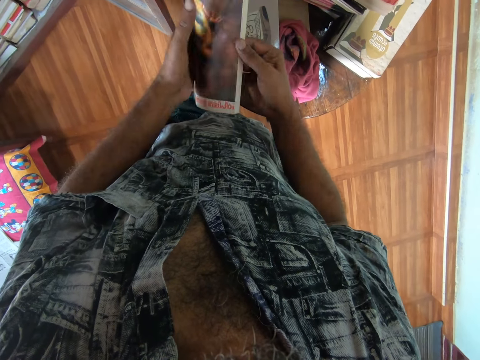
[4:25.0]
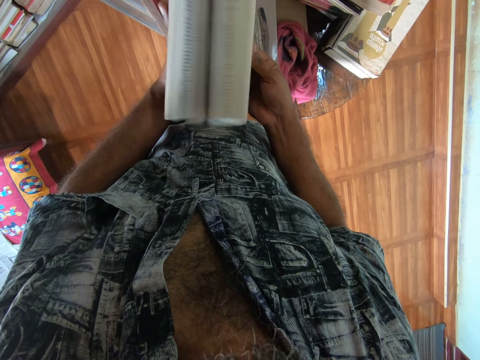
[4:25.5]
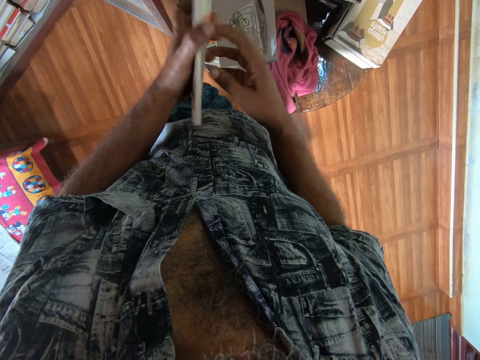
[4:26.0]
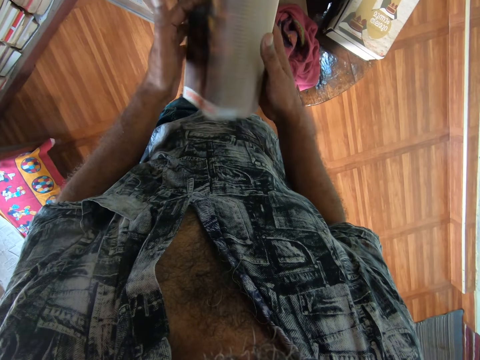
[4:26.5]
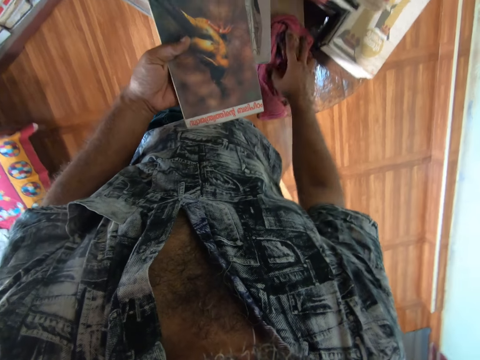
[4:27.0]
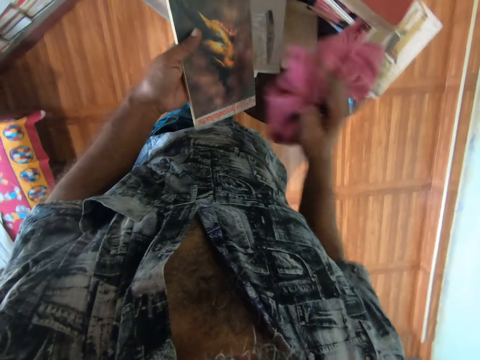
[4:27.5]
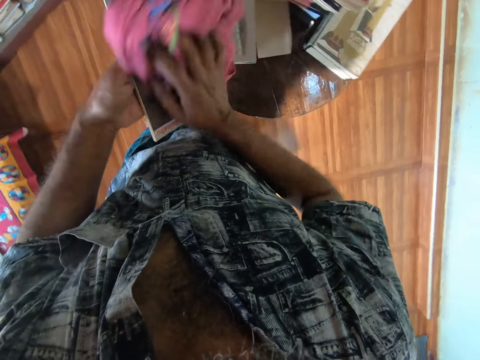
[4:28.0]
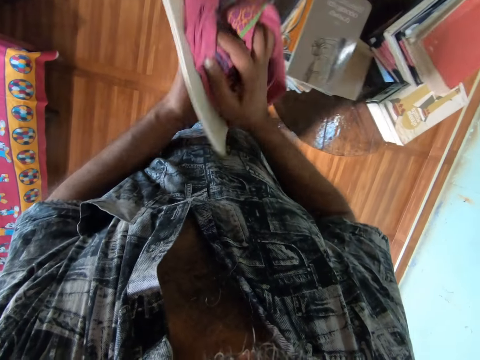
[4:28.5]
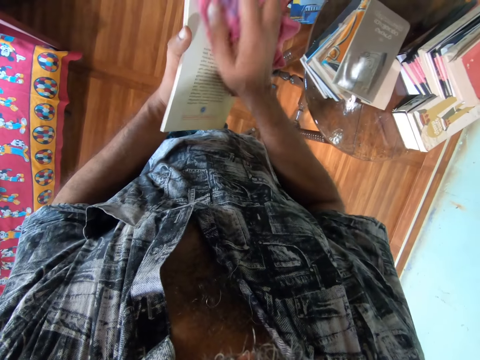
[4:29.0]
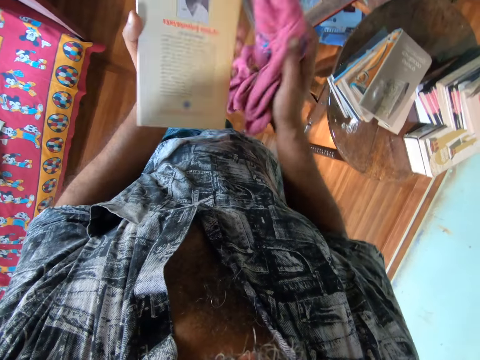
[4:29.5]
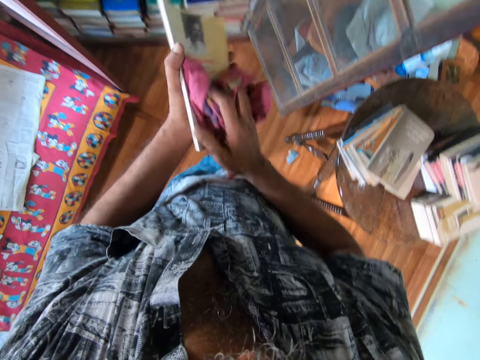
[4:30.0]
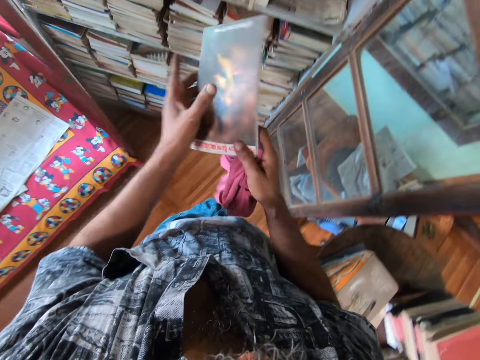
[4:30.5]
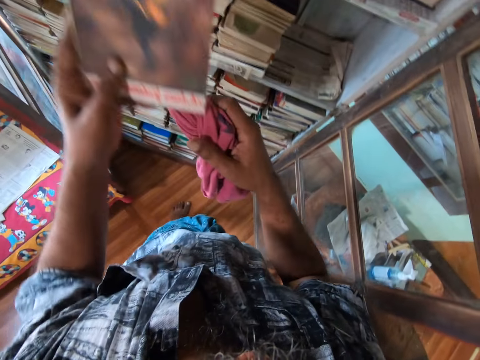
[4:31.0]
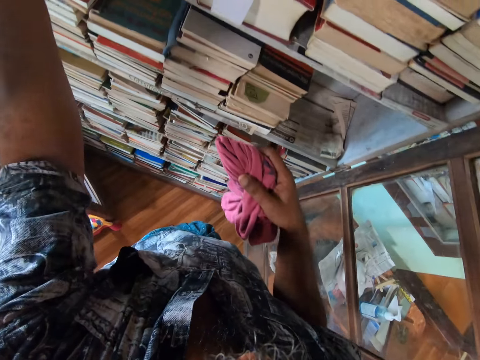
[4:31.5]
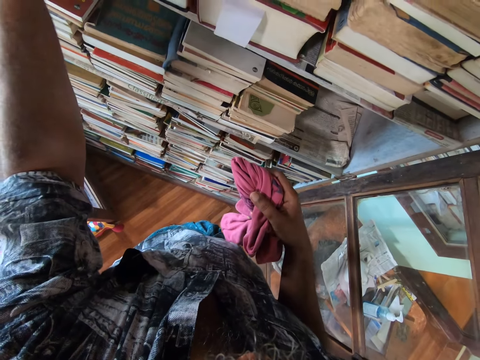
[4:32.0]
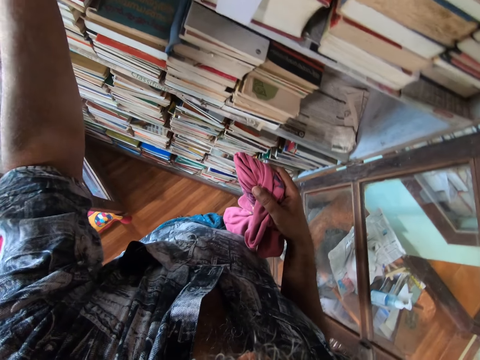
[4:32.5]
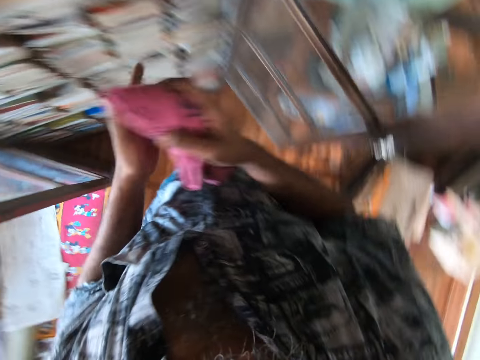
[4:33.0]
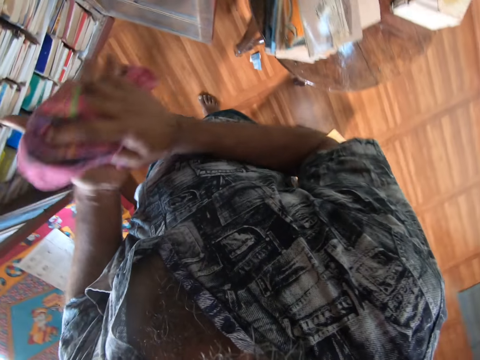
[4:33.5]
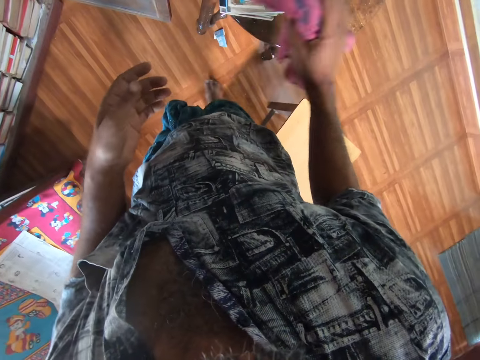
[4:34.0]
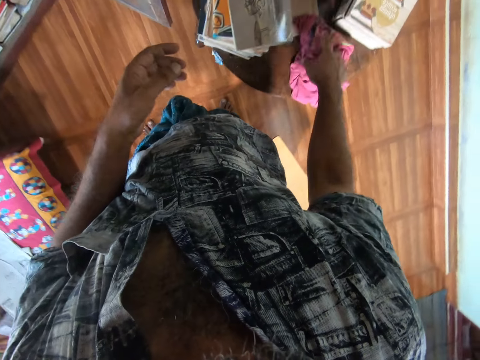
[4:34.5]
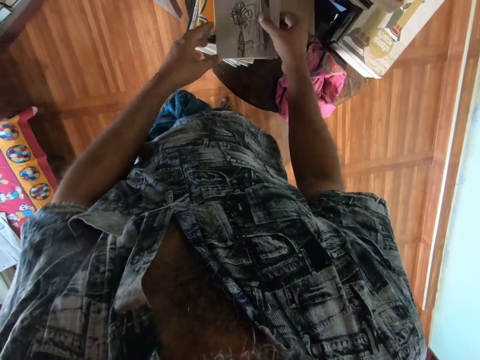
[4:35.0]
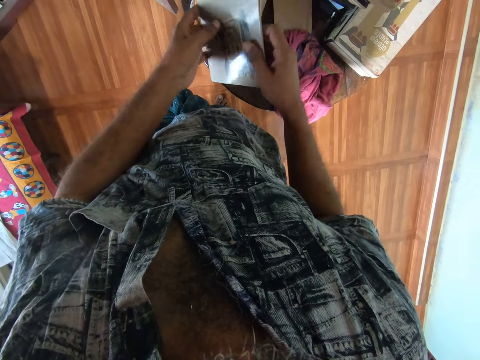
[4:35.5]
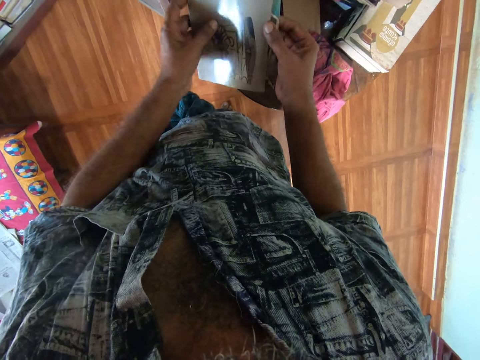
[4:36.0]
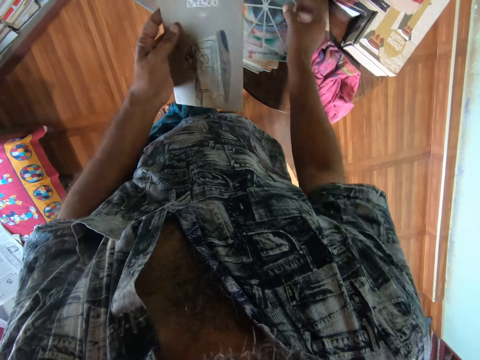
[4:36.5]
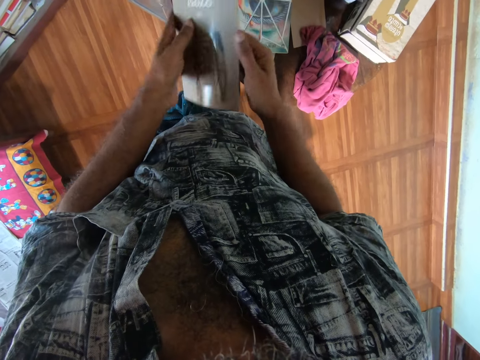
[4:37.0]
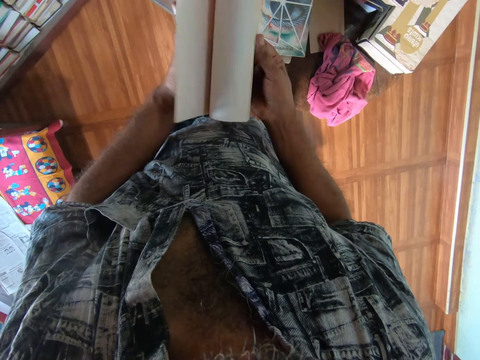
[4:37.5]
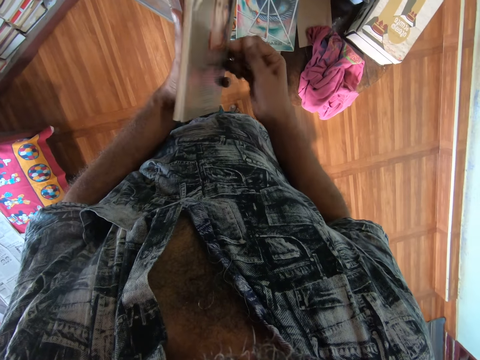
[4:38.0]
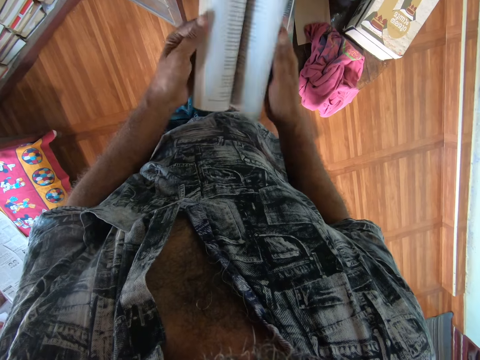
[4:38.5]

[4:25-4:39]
The camera wearer flips the pages of the book. They pick the towel from the table. They wipe the book with the towel. They place the book on the cupboard shelf. They place the towel on the table. They pick the book from the table. They separate the books. They place the book on other books. They drop the book on the table. They flip the pages of the book.

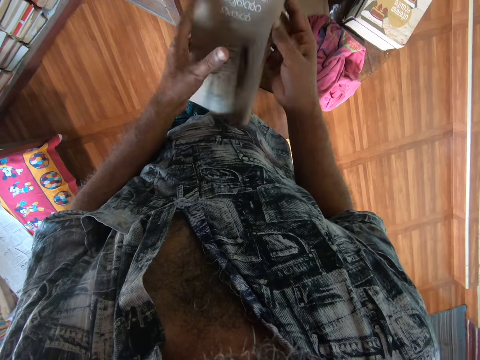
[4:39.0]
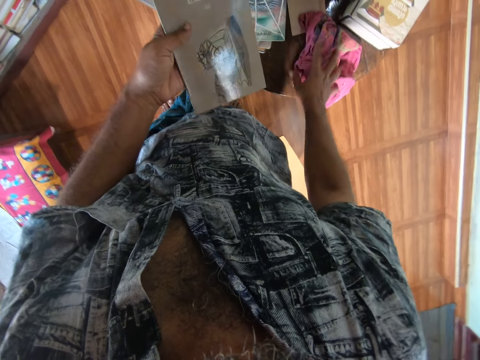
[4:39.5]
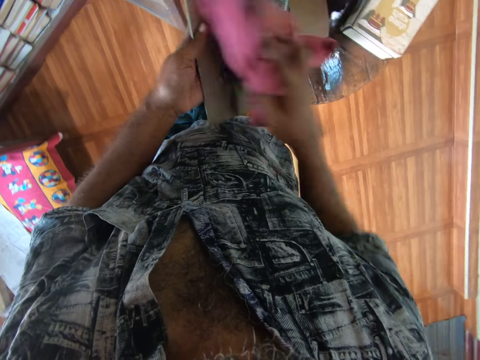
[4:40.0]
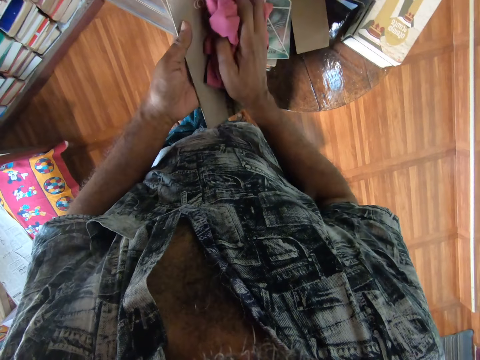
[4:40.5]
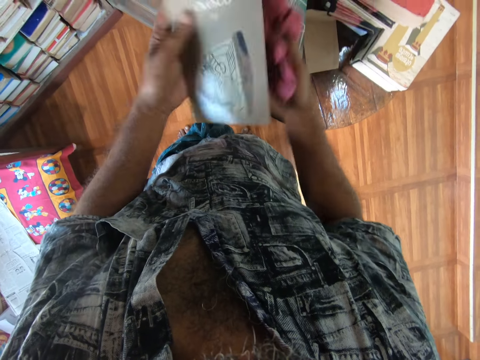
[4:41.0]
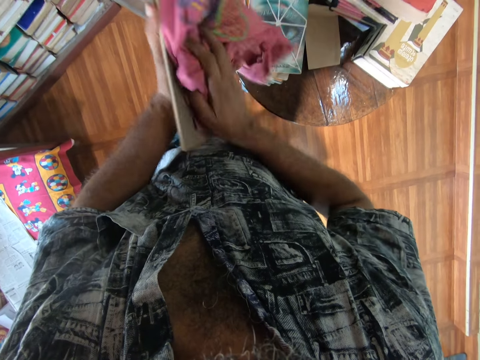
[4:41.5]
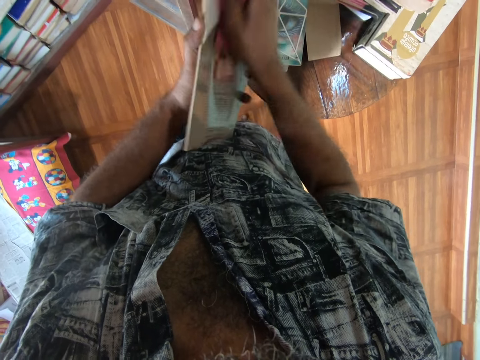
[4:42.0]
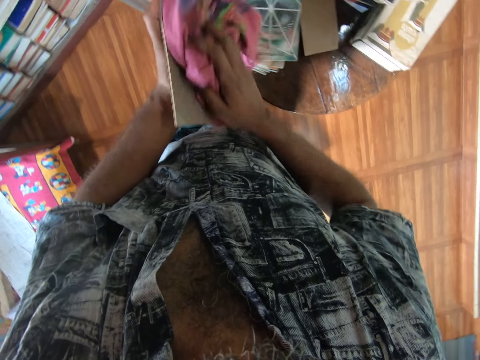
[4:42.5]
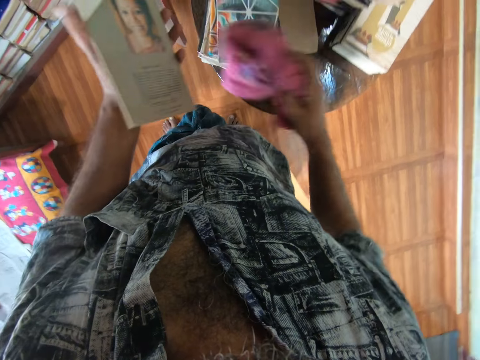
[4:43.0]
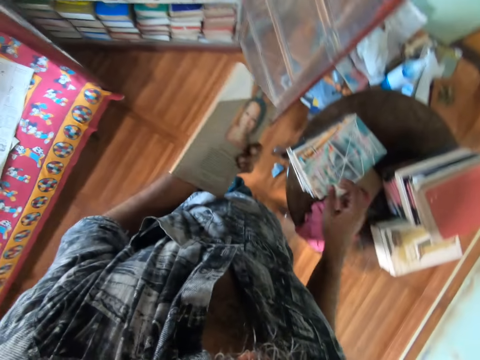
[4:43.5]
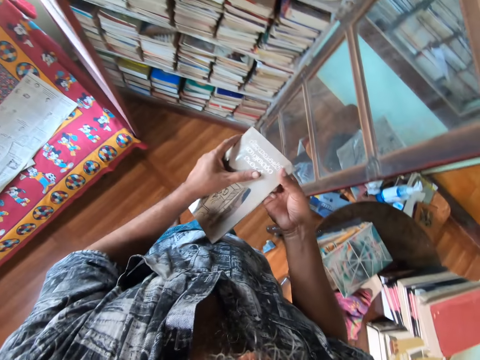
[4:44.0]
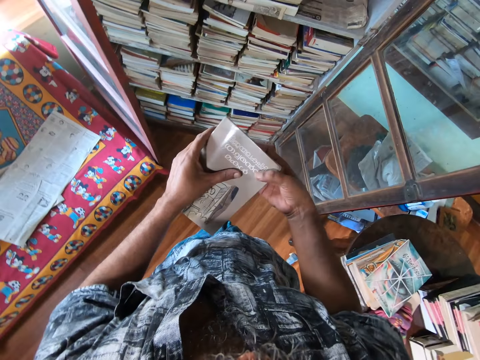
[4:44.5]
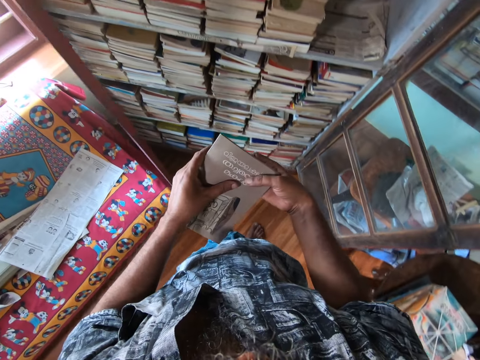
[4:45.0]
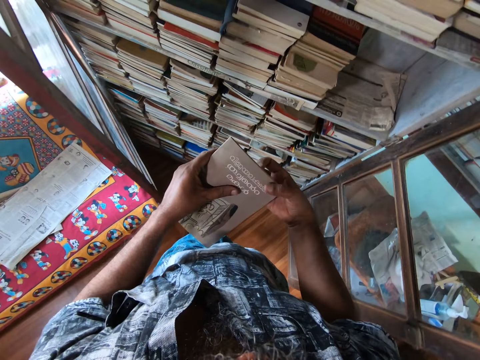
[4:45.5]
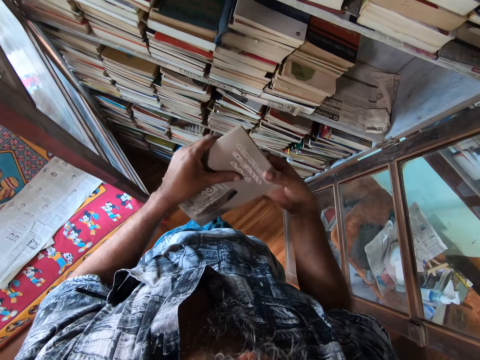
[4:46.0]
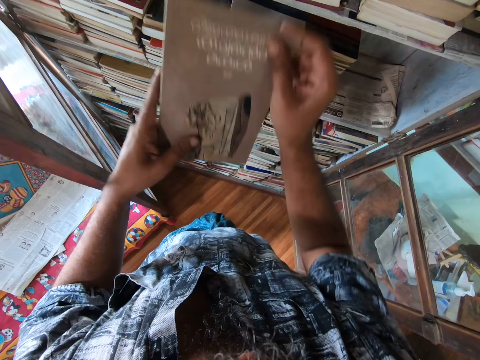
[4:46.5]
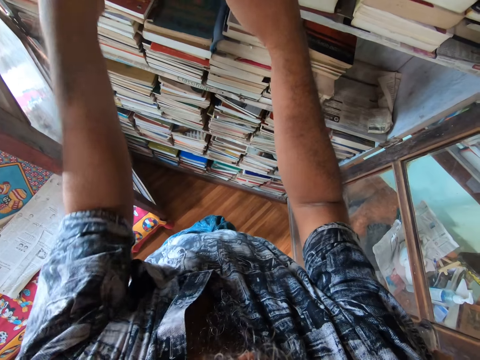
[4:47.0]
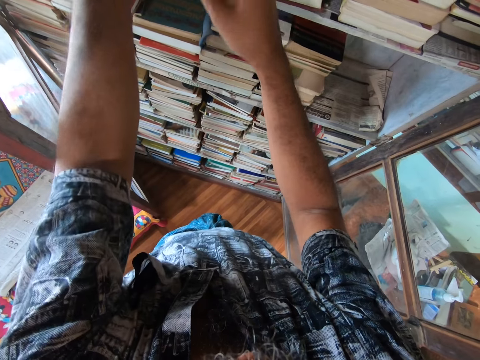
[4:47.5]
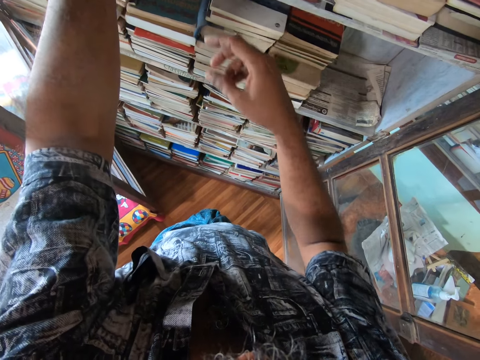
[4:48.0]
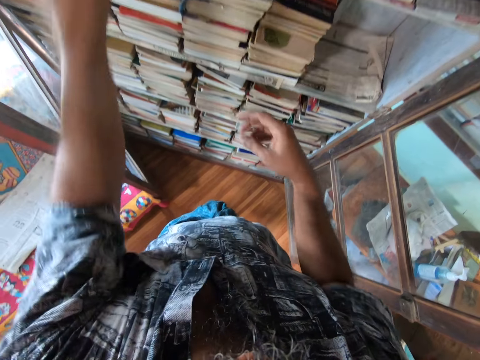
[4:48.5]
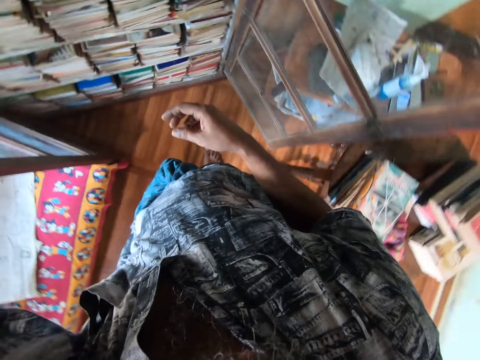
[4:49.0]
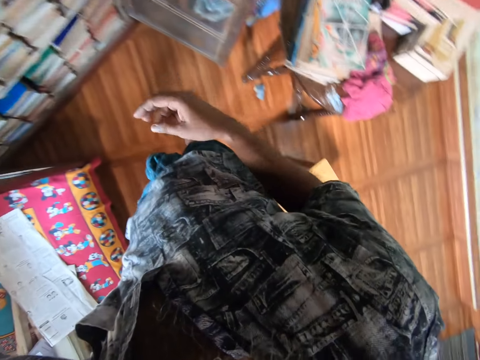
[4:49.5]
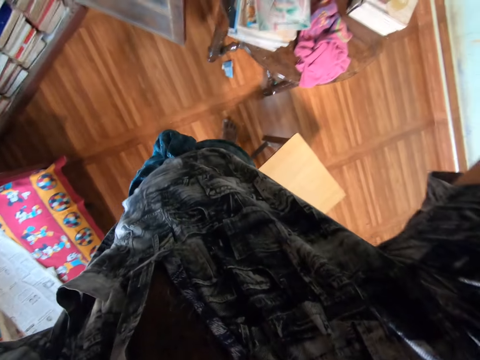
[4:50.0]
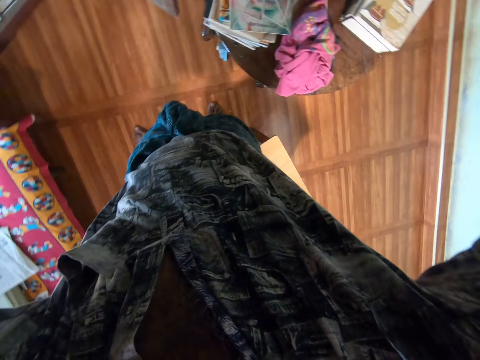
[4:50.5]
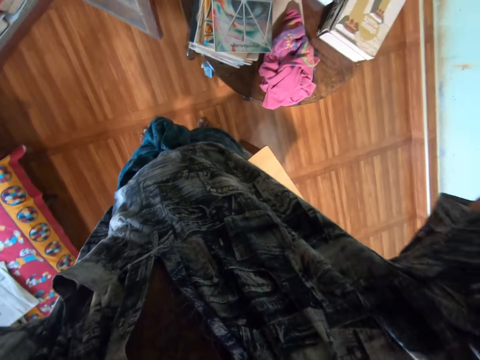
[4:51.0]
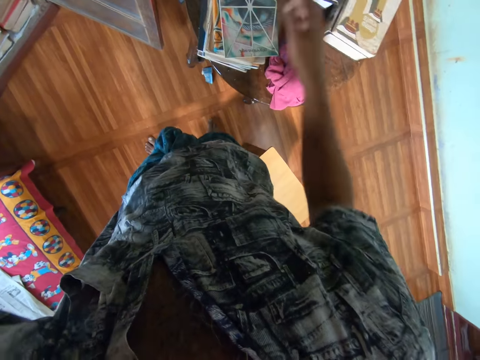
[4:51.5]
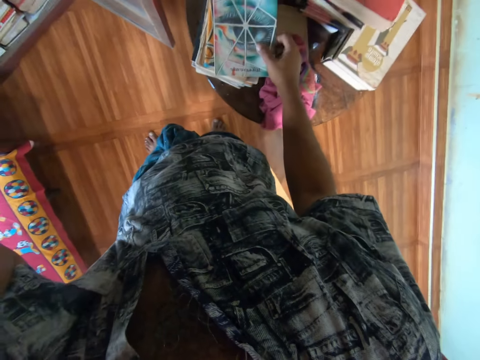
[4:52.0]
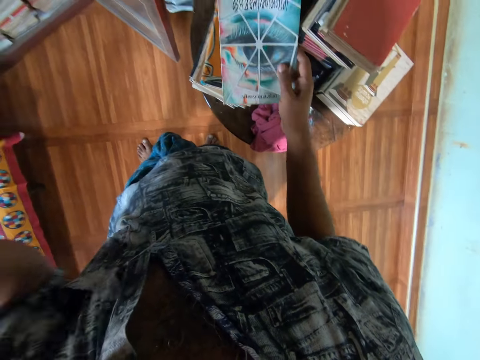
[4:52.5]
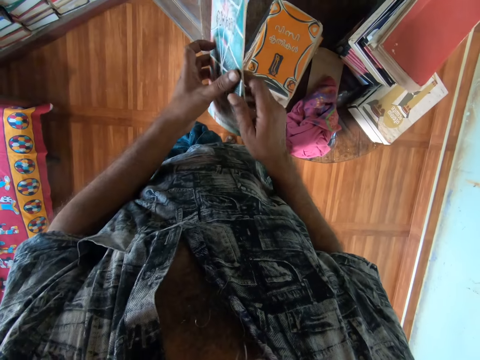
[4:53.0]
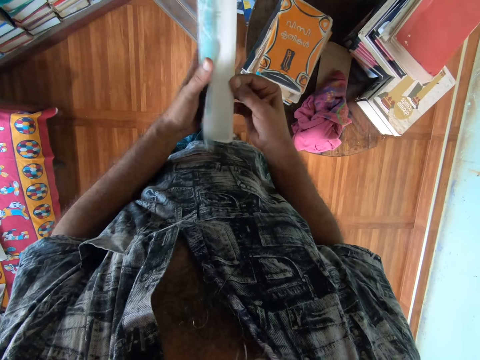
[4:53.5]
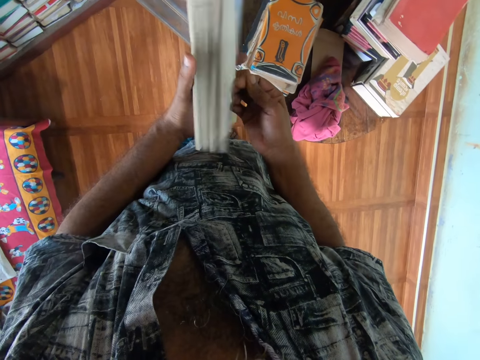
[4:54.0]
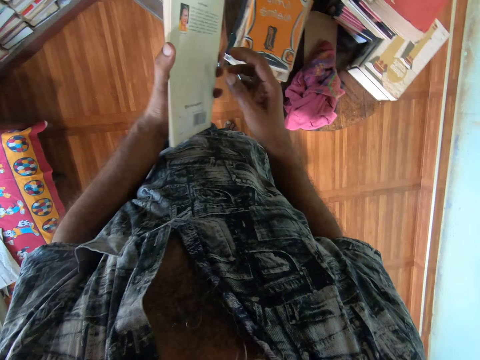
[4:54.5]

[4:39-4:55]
The camera wearer picks the towel from the table. He wipes the book with the towel. He places the towel on the table. He places the book inside the shelf. He scratches the book with his nails. He puts the book on the bookshelf. He stares at the table. He picks the book from the table. He inspects the book.
